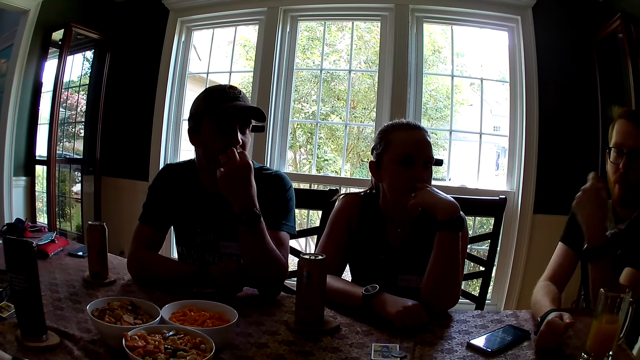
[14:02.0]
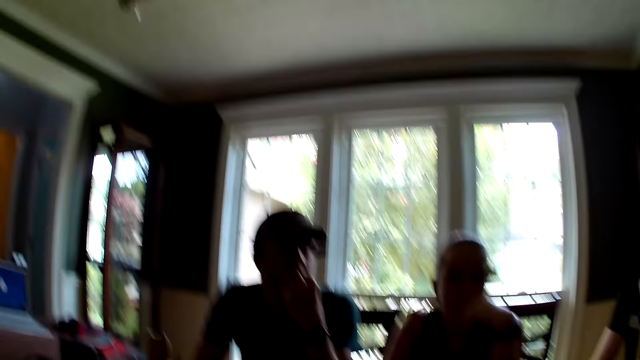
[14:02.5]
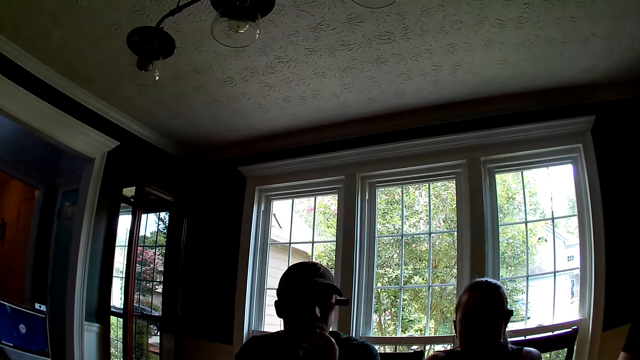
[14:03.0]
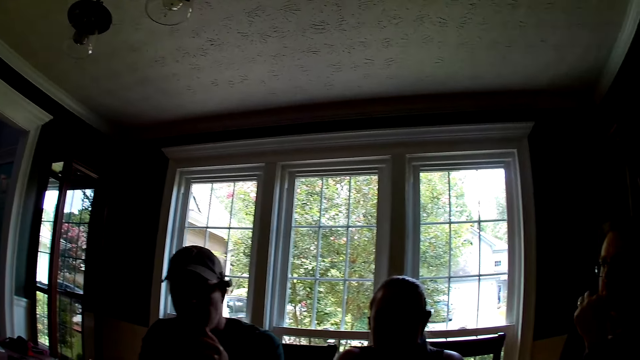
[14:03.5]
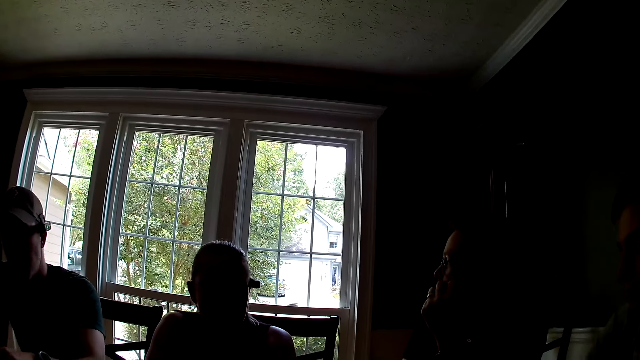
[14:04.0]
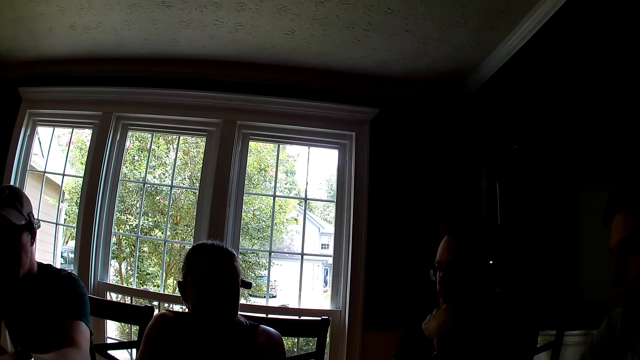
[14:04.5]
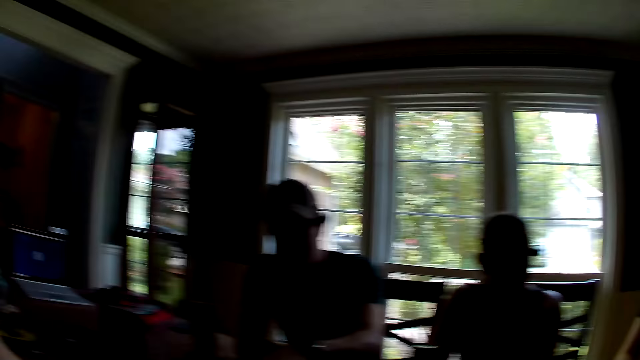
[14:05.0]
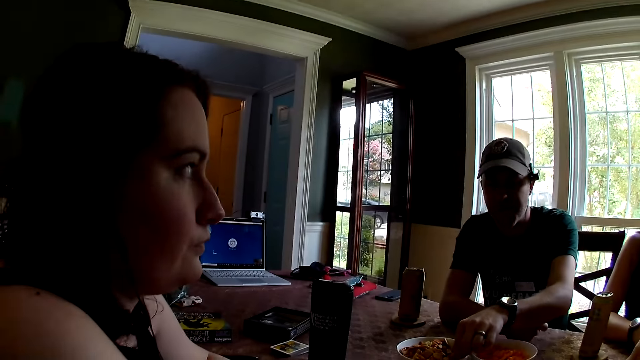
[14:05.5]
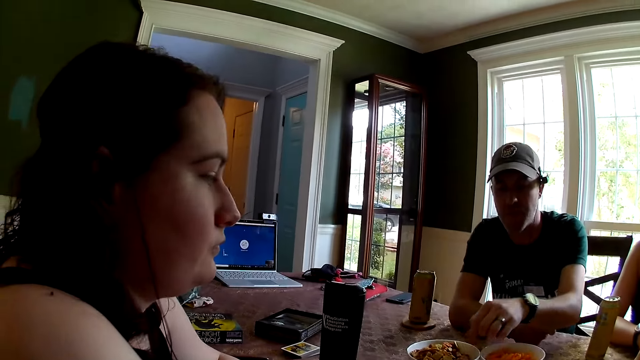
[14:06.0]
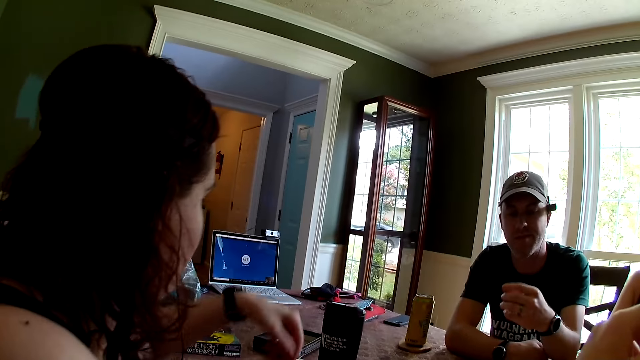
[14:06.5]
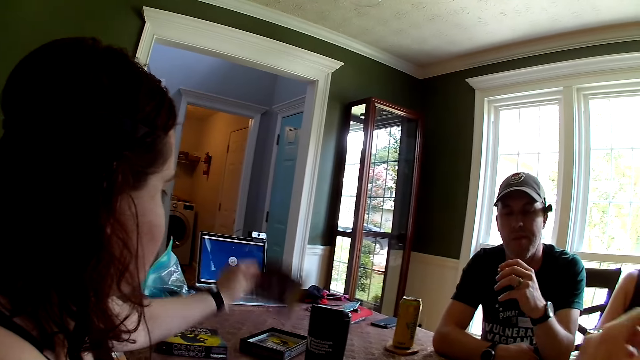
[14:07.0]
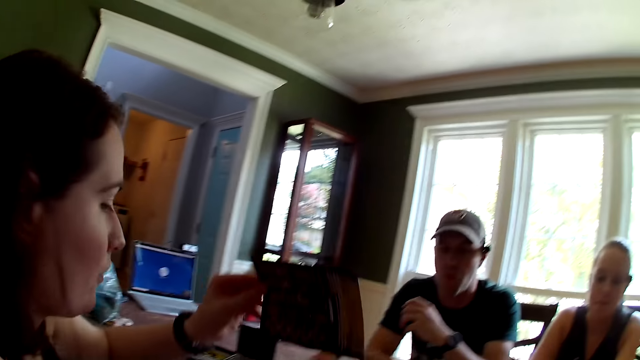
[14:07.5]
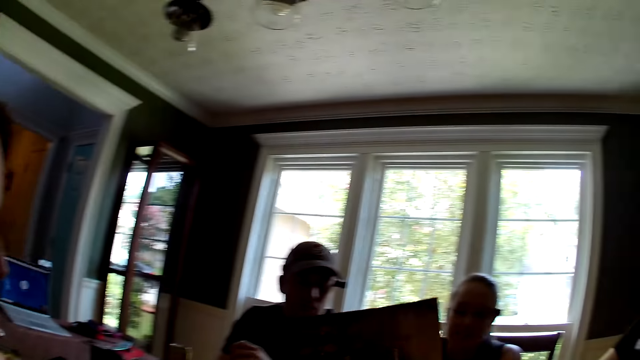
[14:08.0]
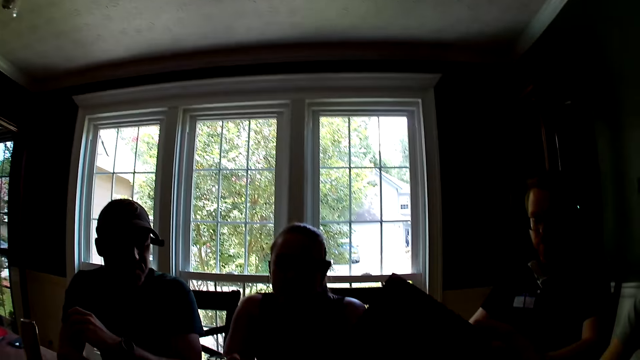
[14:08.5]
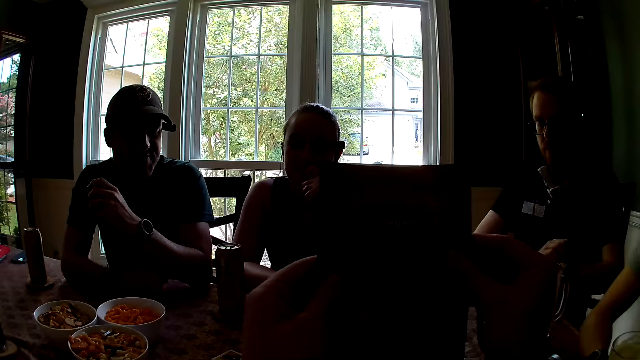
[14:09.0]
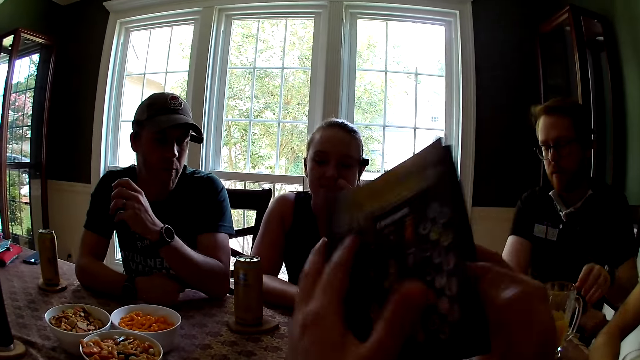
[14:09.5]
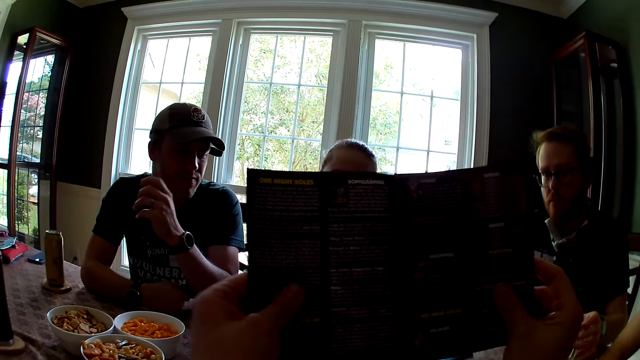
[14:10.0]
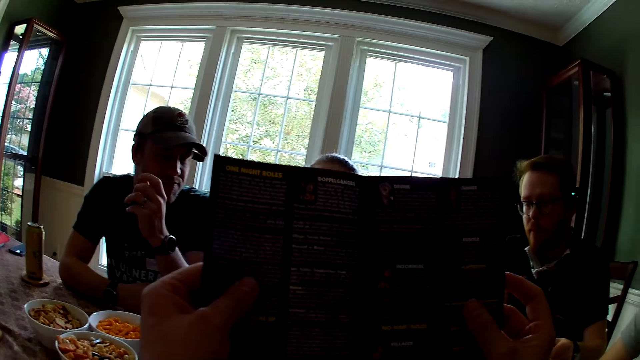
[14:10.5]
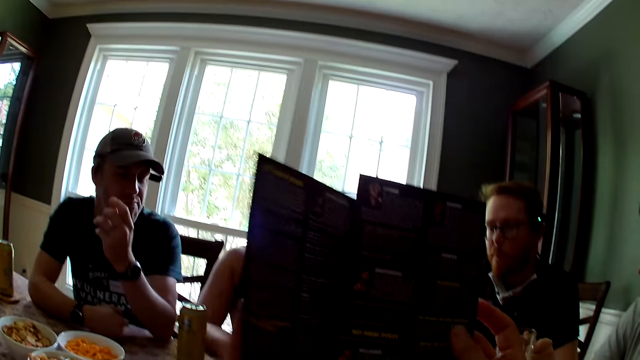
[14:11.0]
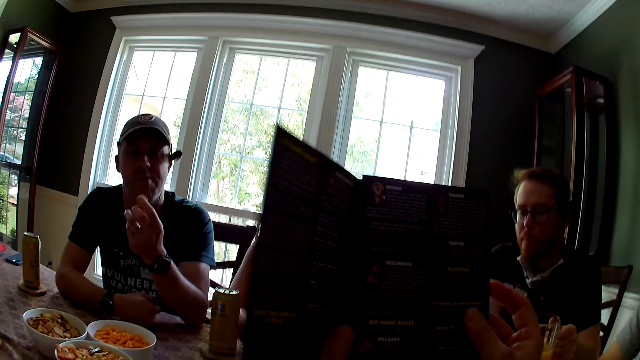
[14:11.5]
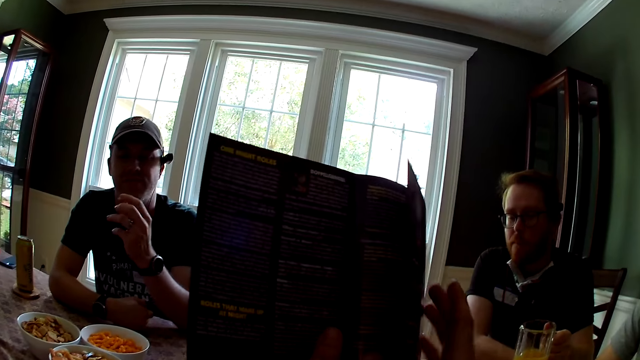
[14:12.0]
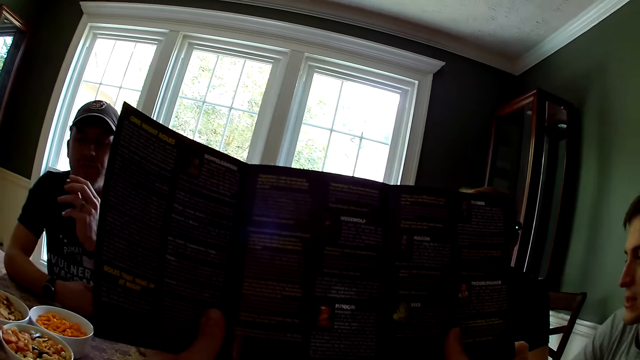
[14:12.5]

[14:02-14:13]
A man eats the snack with his left hand. The man picks the snack in the bowl. A woman picks up a paper or booklet with her left hand. The camera wearer collects the paper from the woman. The woman hands the booklet to the camera wearer. The camera wearer opens the paper. They read the booklet.

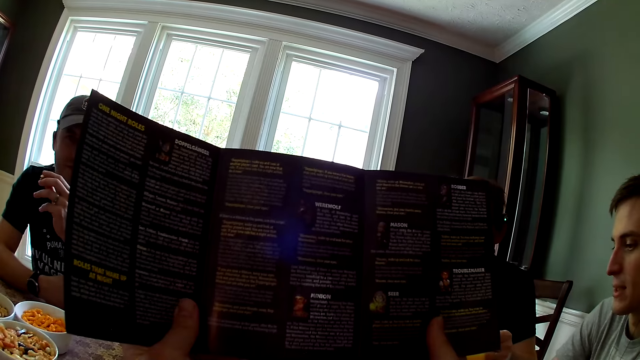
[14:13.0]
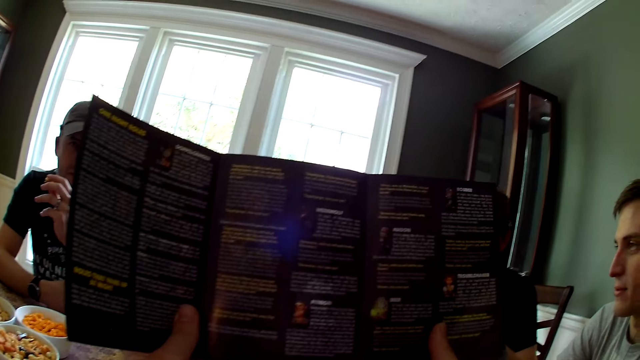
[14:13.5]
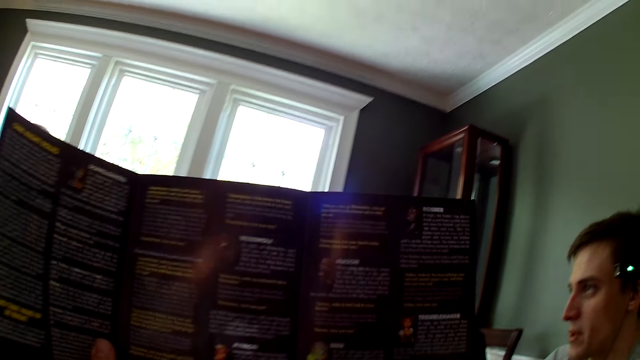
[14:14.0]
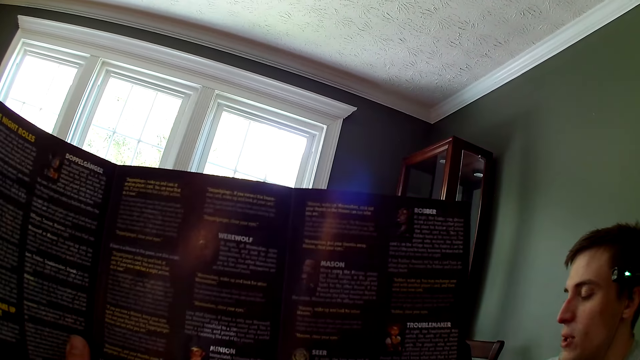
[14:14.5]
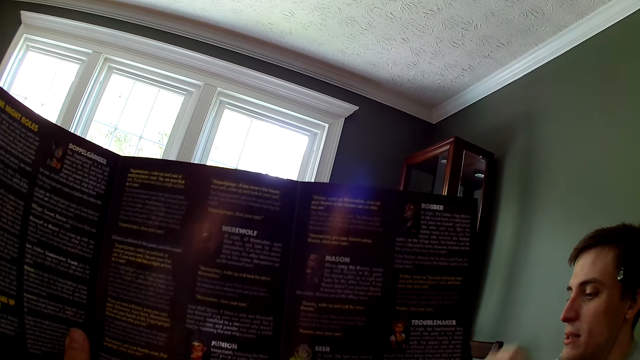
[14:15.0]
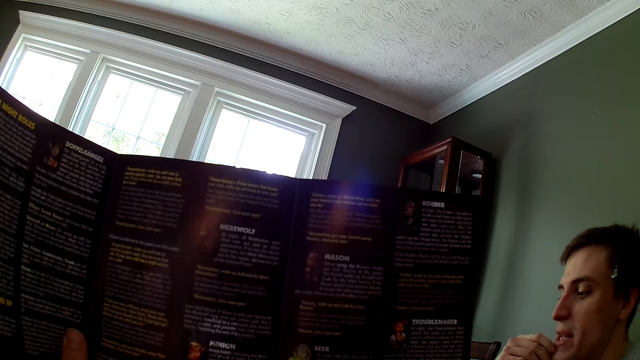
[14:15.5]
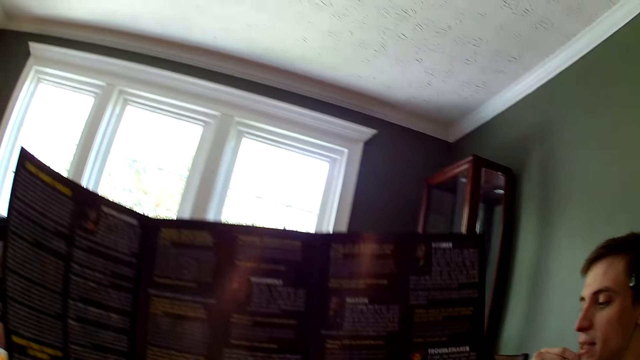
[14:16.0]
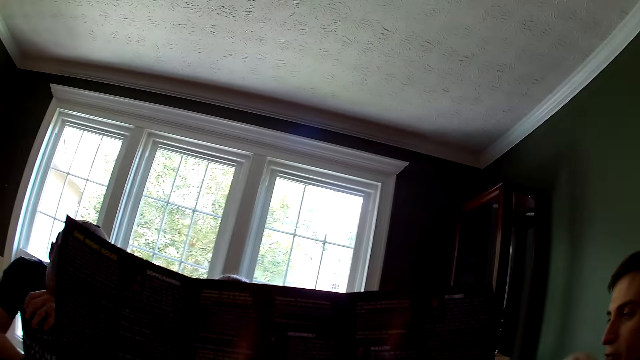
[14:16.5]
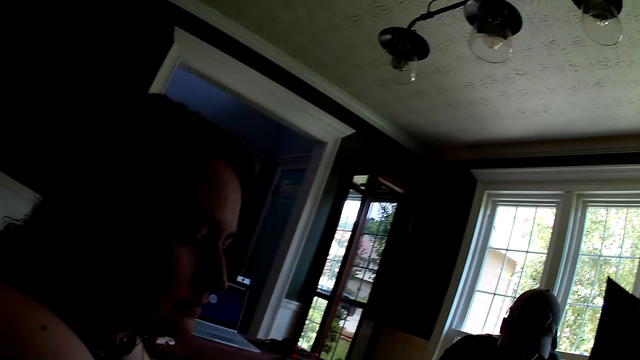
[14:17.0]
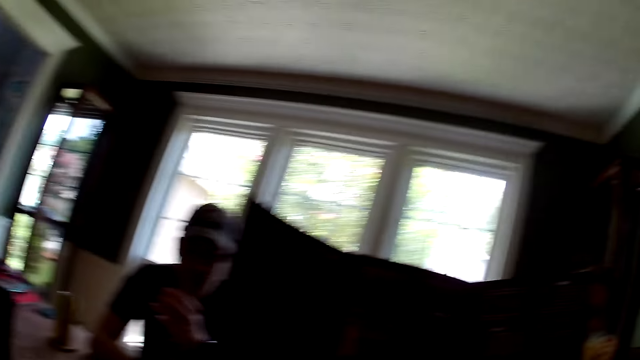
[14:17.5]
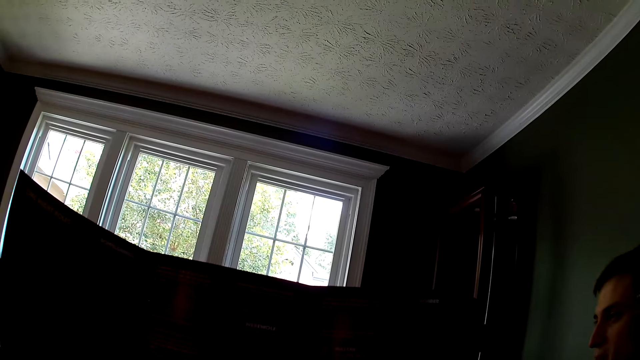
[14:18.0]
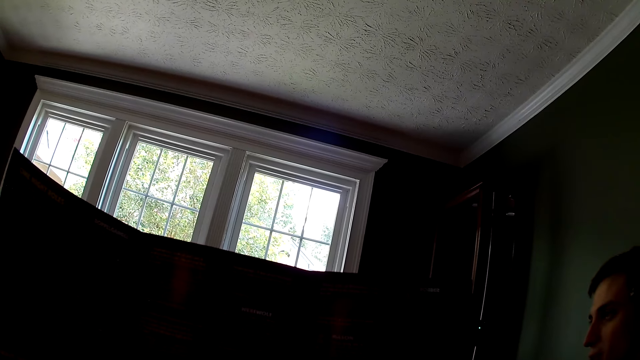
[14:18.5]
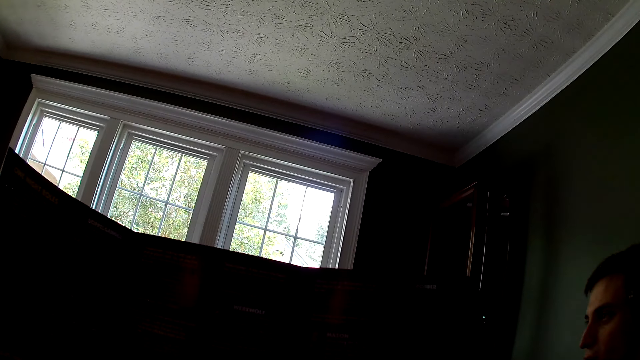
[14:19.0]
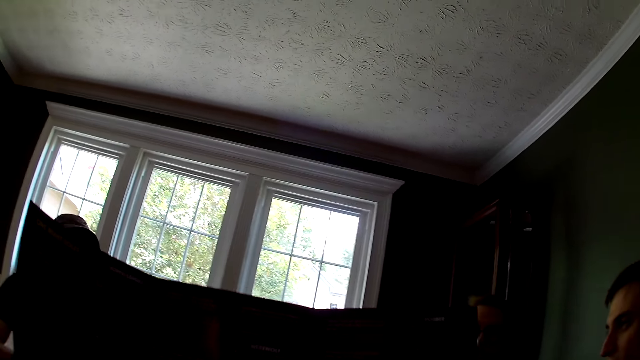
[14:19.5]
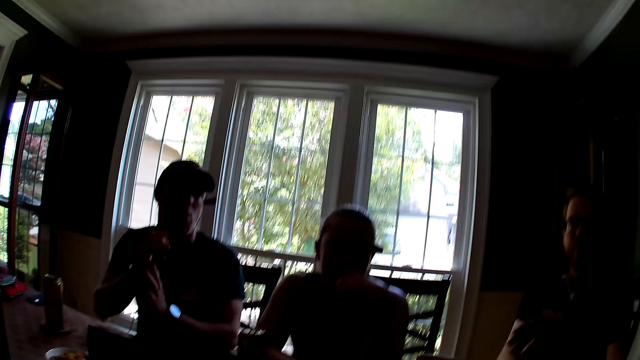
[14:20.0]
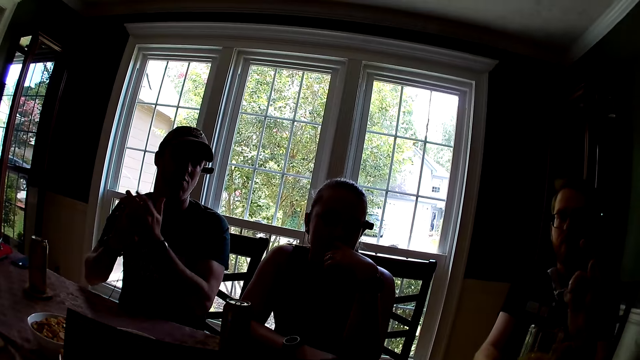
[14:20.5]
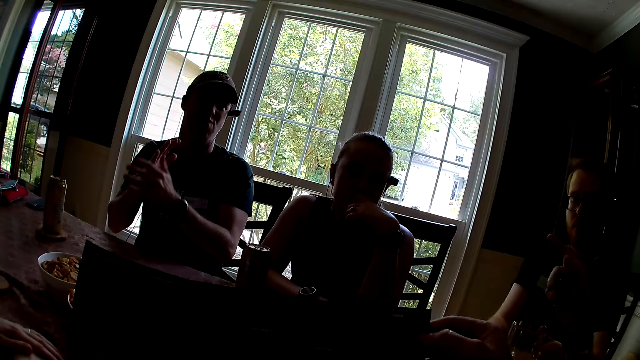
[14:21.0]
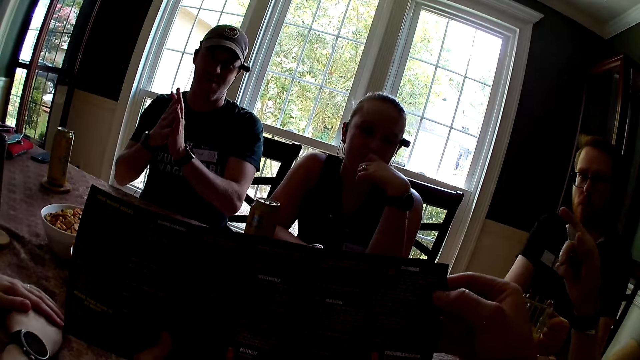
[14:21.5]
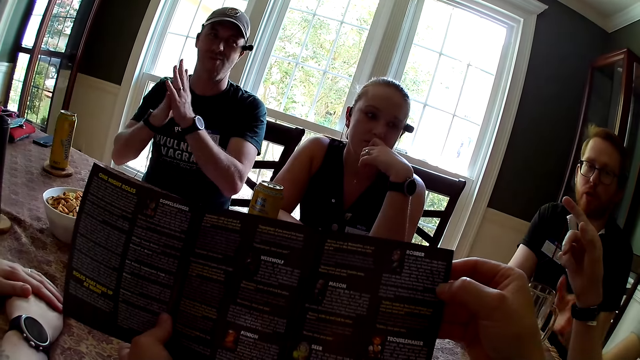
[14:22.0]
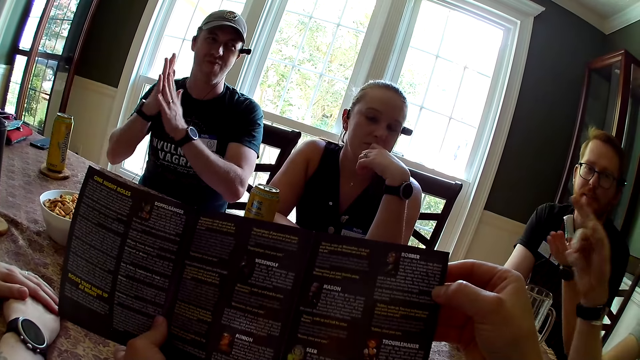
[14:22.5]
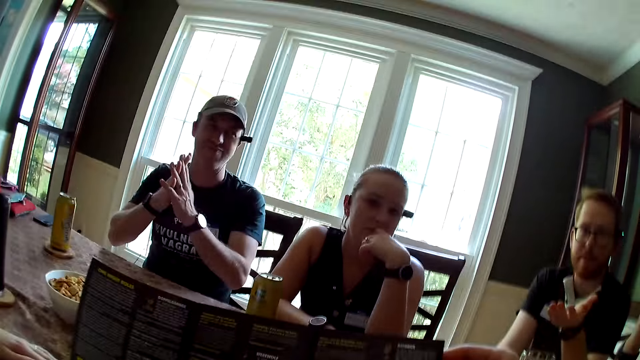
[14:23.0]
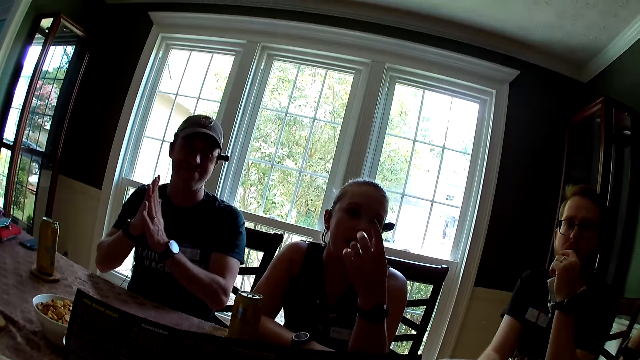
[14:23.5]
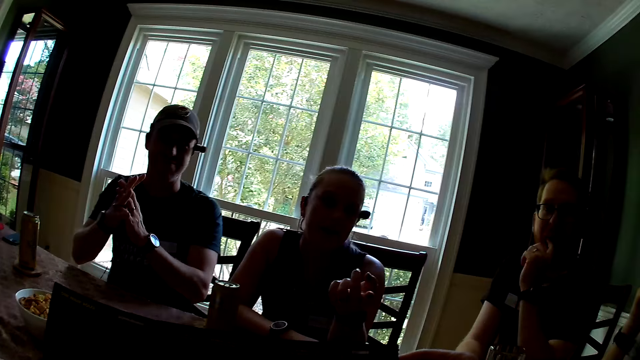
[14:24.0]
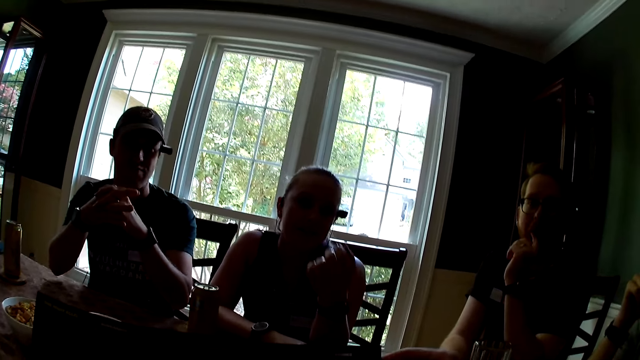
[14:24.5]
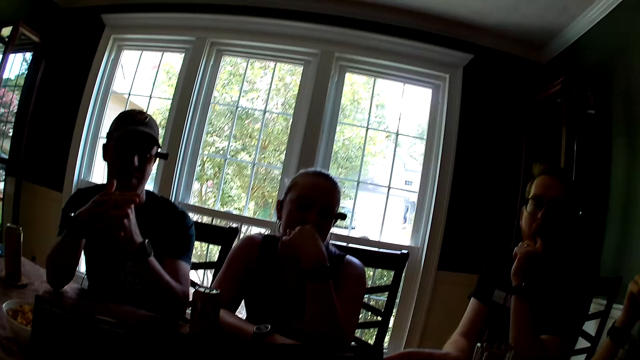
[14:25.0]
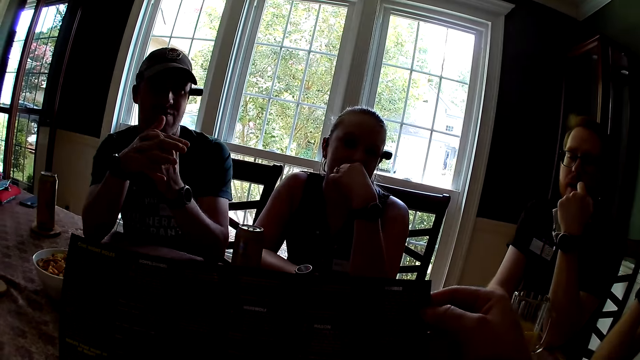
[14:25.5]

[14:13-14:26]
A man speaks to a group of people at the table. The camera wearer speaks to the group of people at the table. Another man claps hands together. He rubs his hands together. Another man speaks to the group of people at the table. The camera wearer interacts with another man.
